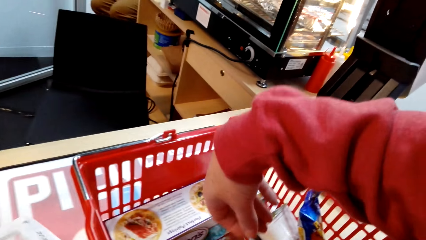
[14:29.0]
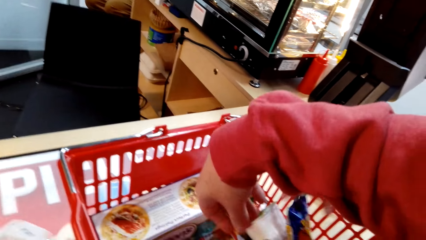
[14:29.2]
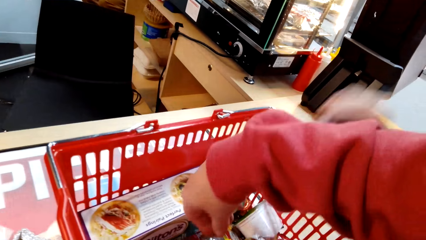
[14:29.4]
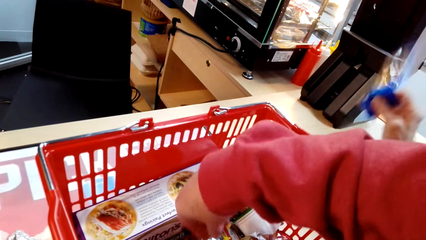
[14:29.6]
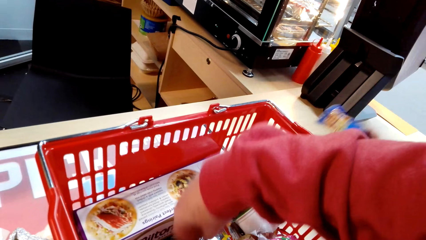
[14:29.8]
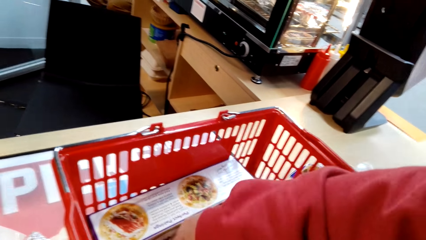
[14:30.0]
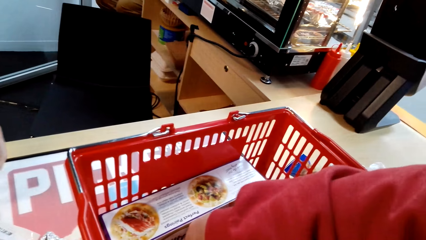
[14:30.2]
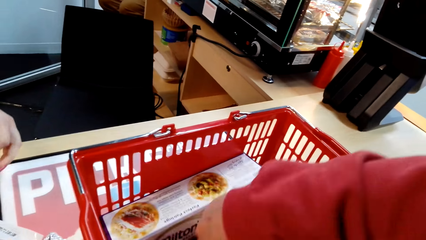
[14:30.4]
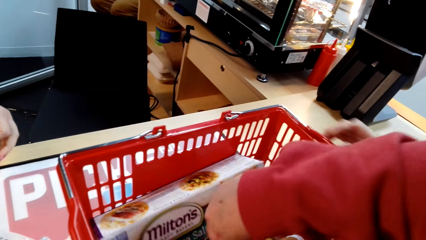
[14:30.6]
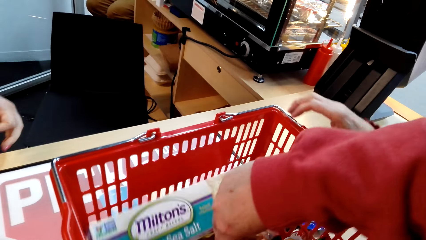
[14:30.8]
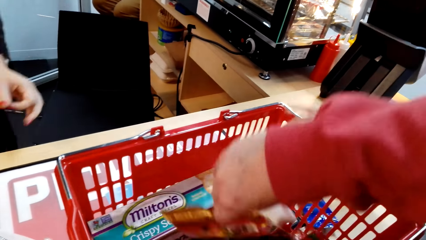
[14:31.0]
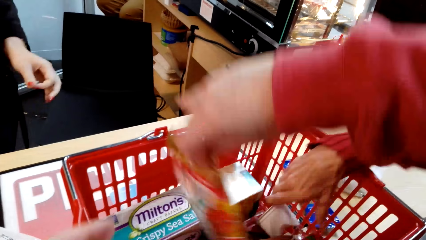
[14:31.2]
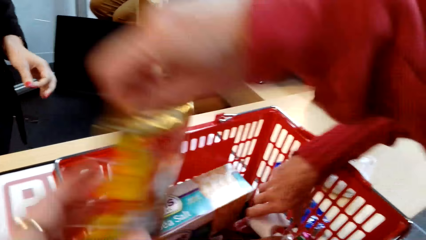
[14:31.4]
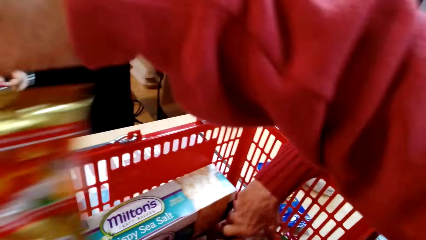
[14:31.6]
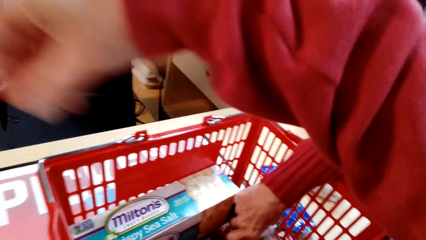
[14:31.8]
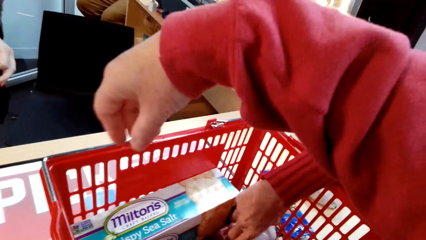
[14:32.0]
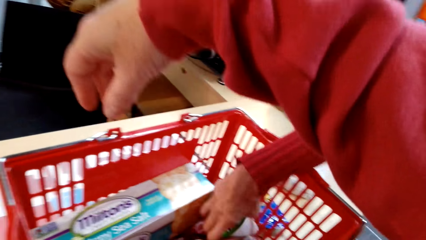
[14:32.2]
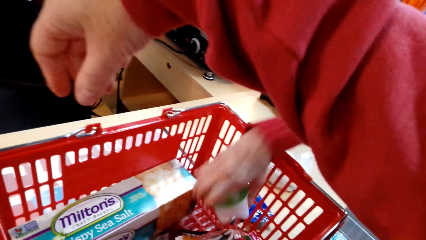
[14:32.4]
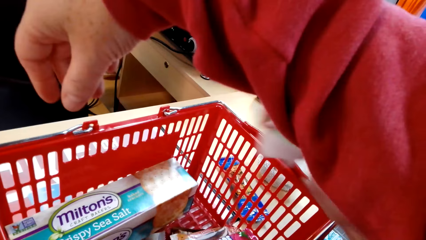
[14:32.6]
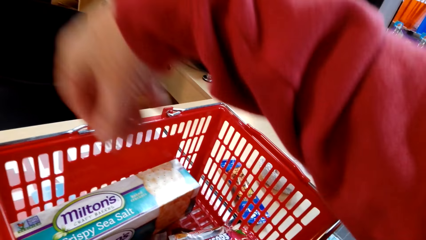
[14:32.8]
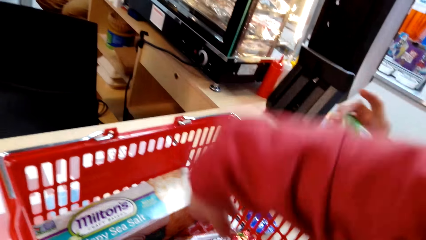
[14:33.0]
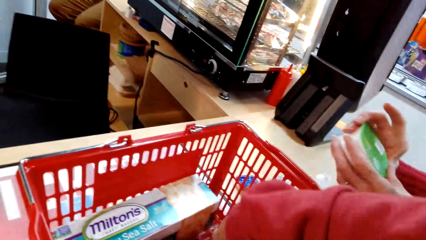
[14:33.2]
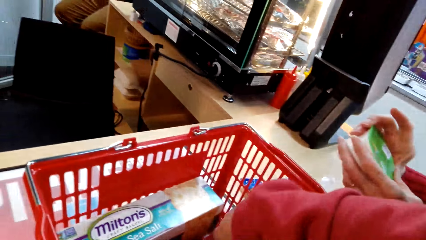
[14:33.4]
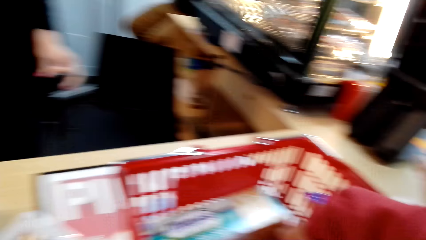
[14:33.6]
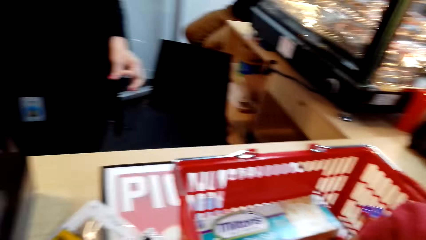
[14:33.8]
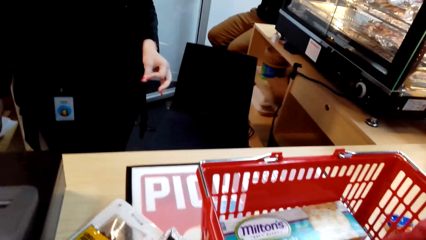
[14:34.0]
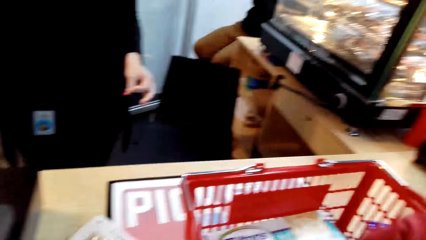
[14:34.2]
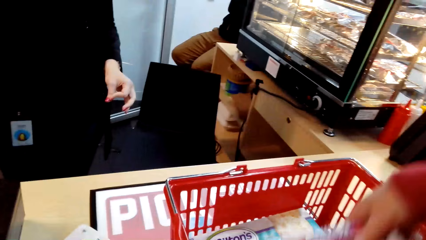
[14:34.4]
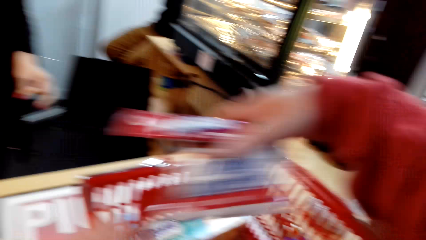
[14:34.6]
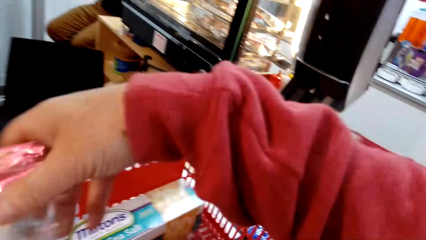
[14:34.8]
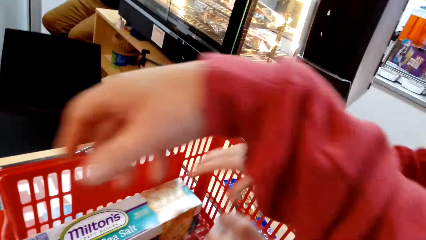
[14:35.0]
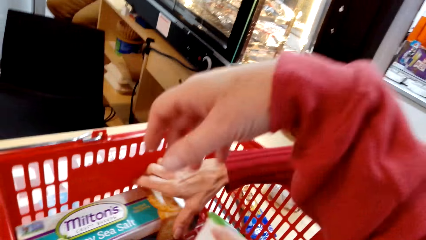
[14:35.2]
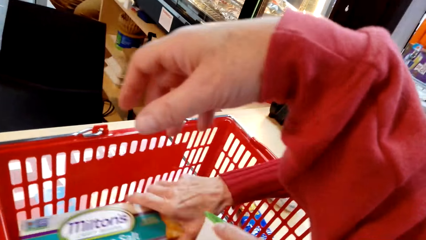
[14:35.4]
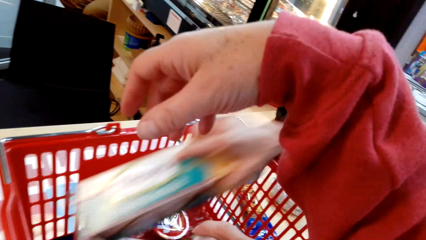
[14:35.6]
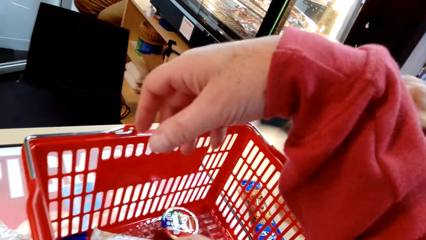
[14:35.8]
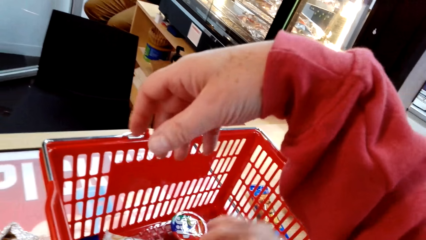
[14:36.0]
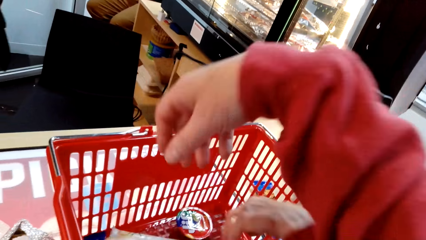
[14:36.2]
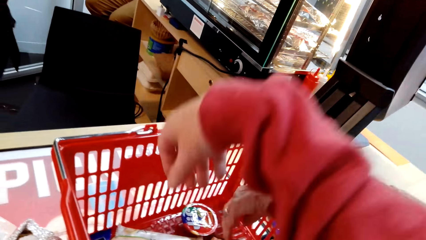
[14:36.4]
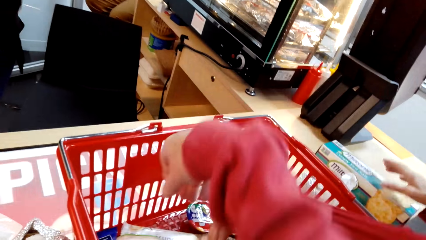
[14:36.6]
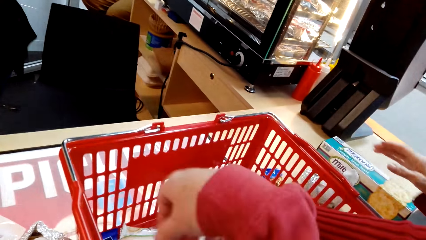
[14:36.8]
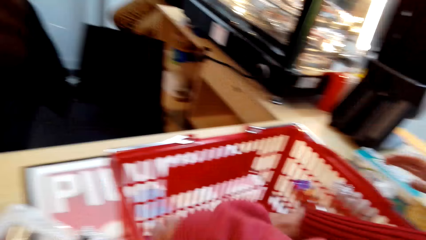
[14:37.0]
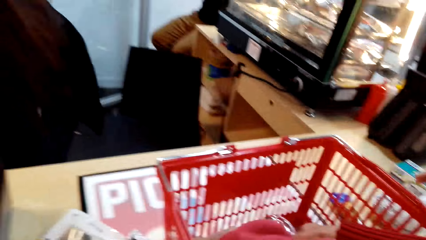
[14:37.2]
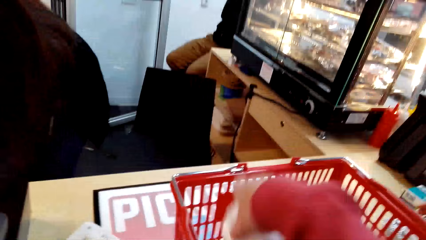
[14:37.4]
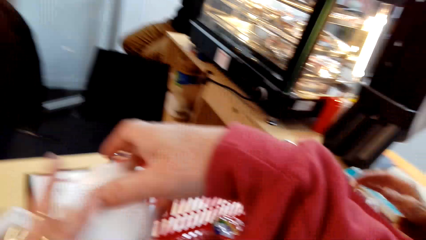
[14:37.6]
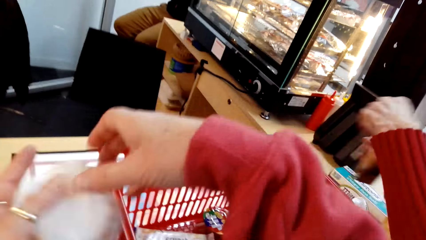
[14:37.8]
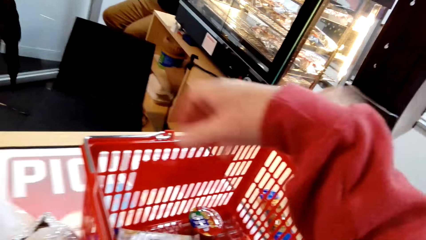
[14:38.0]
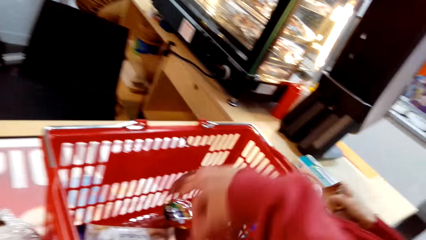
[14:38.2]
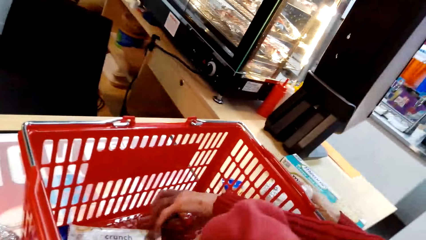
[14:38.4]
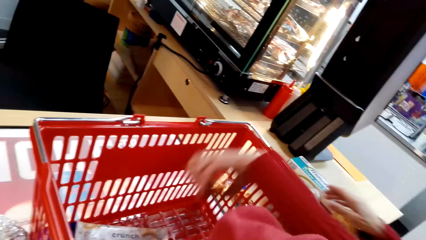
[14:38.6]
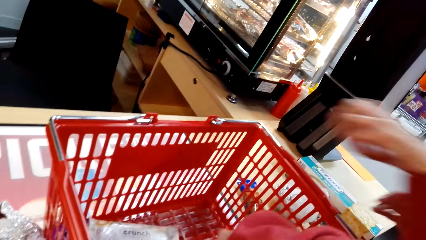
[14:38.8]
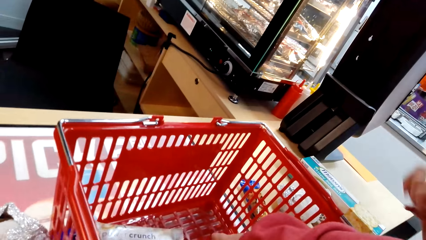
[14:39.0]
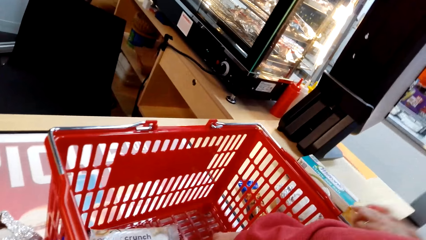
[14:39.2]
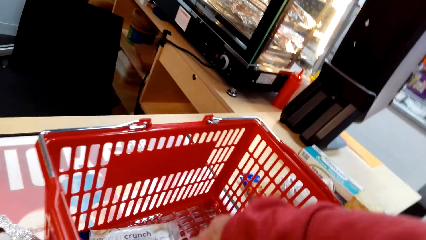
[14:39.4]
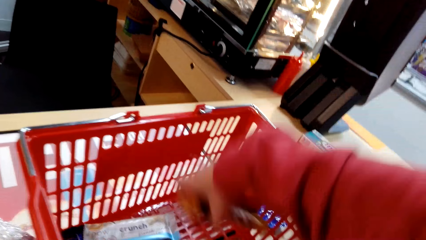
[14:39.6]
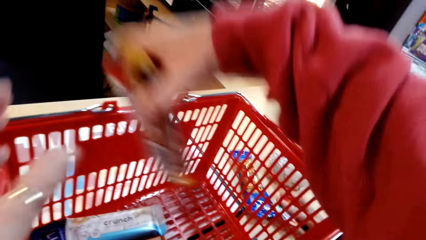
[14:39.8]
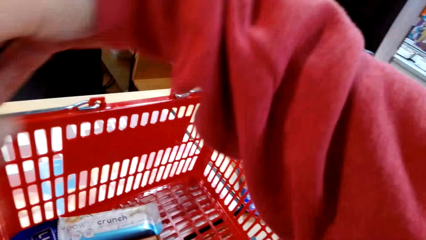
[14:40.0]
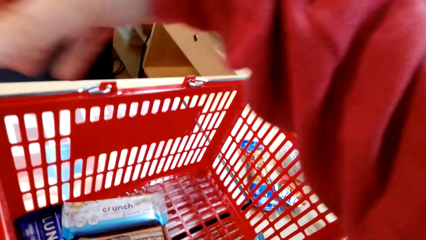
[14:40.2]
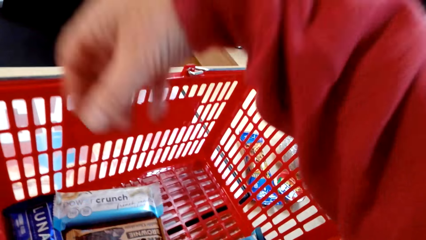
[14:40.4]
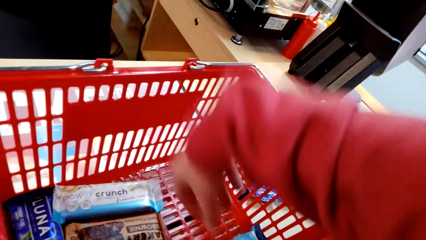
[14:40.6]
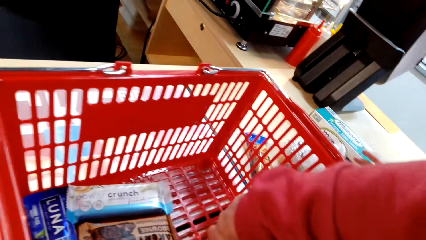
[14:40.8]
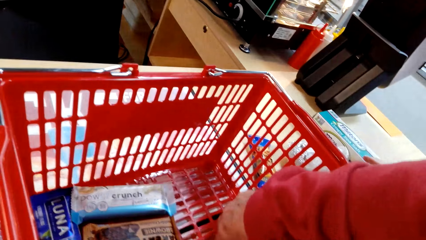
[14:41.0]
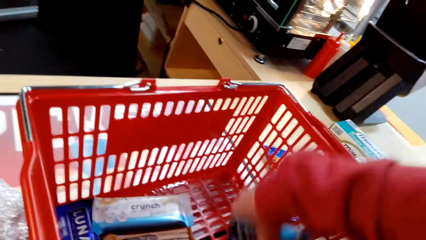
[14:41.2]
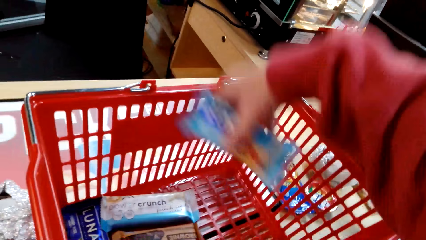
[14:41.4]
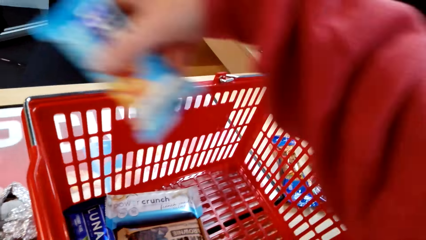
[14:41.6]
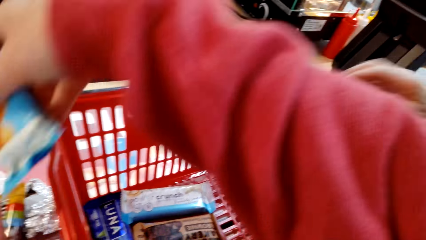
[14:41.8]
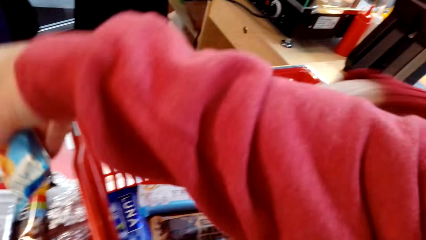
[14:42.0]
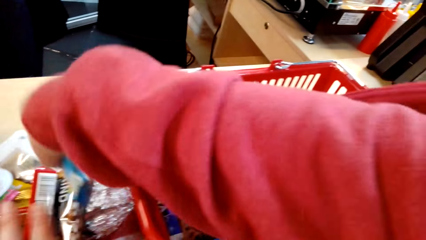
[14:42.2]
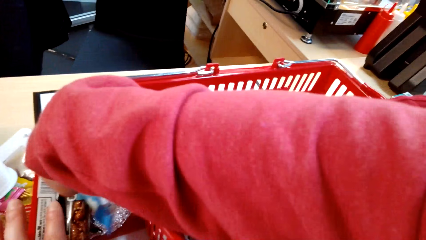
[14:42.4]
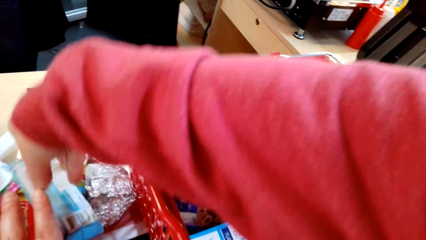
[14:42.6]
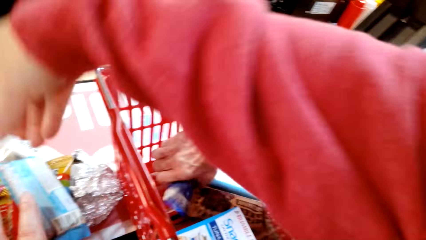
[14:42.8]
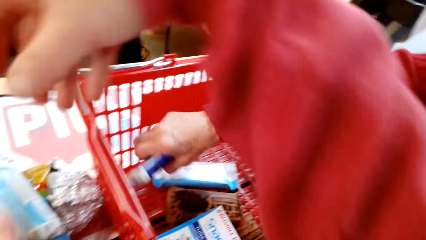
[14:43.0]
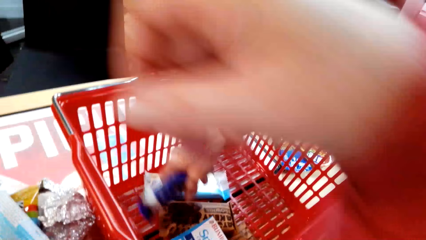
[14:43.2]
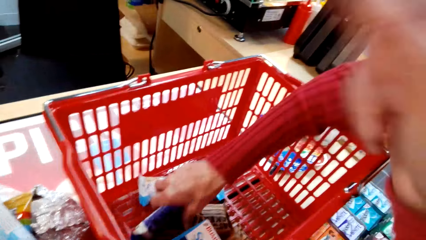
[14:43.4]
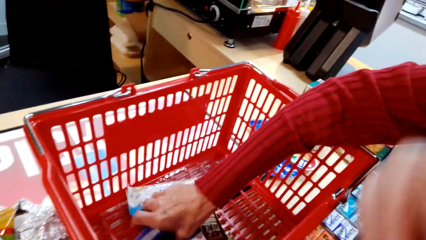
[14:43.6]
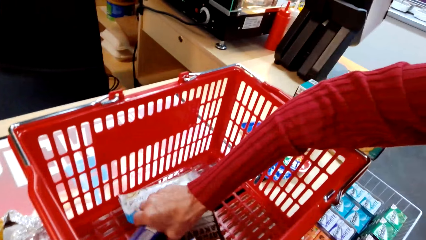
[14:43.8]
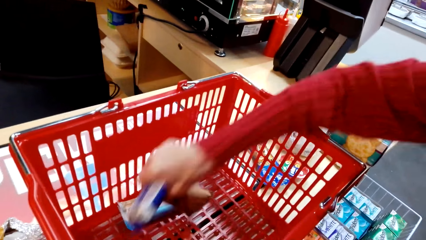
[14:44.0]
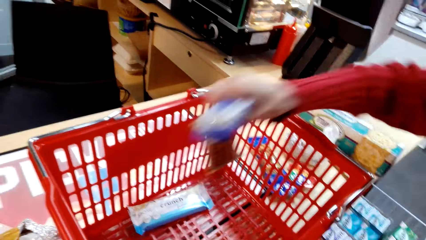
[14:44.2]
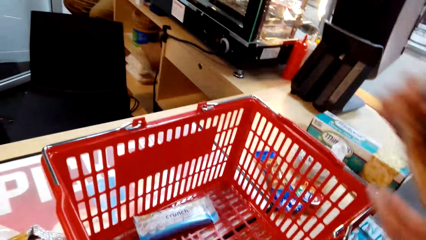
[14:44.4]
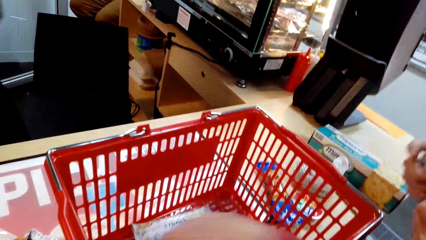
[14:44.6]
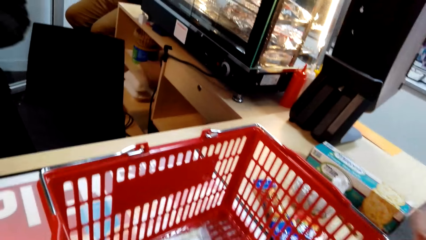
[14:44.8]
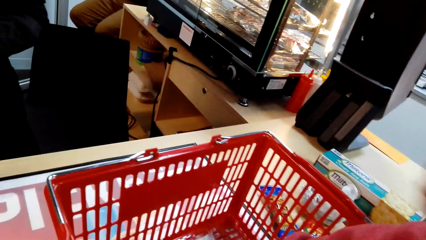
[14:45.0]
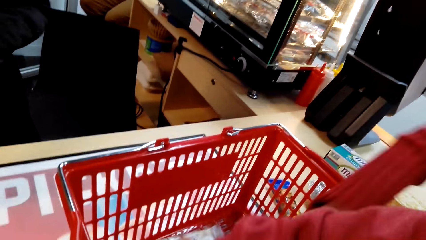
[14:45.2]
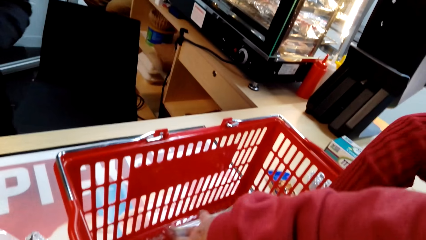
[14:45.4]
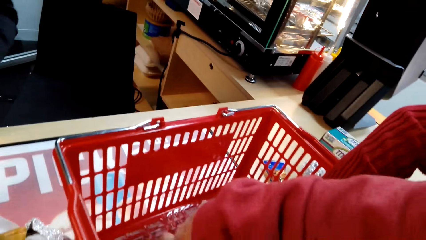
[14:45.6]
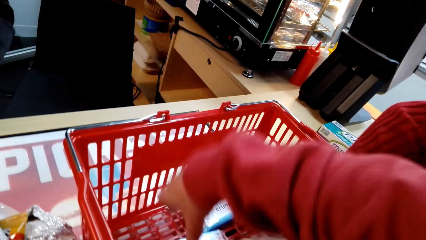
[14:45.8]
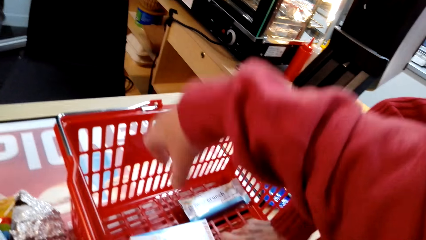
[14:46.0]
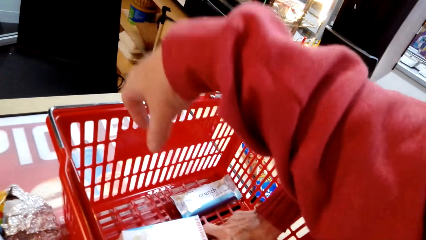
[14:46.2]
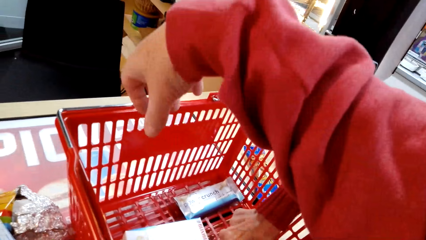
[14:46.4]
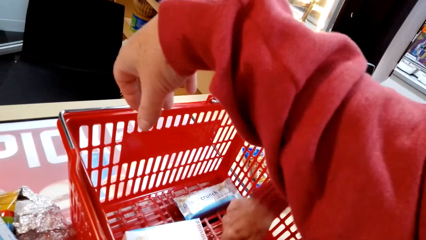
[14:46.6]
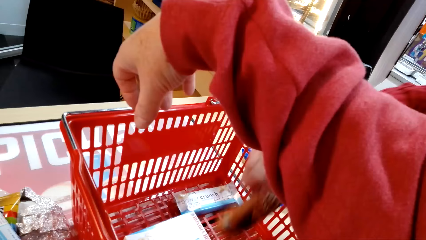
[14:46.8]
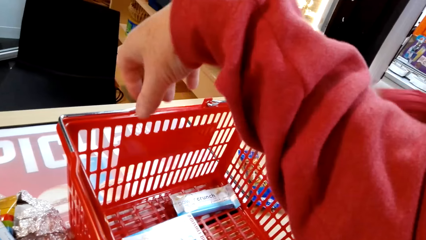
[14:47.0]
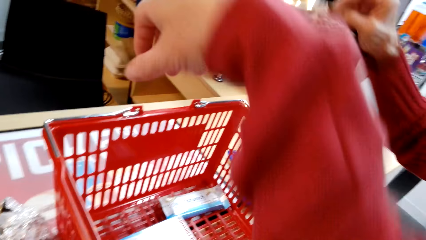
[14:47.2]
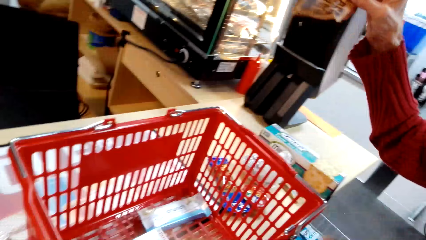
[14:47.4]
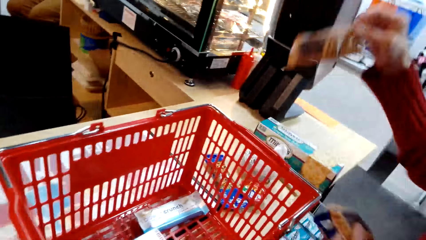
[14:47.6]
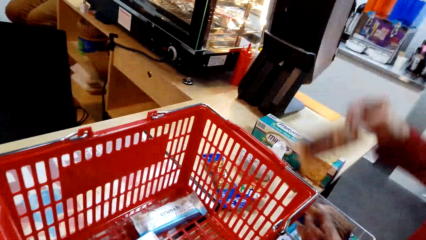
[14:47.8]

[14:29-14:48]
A person removes items from the shopping basket. A woman separates the snacks. Another woman picks up a bag.
